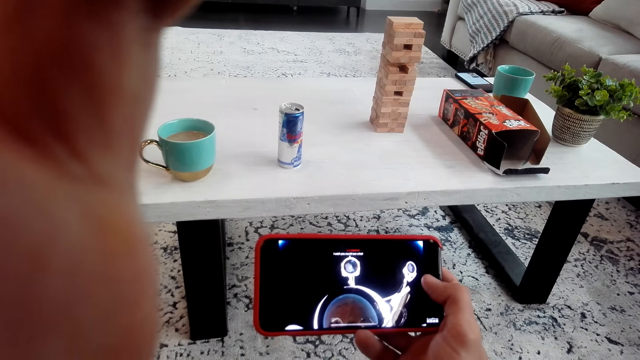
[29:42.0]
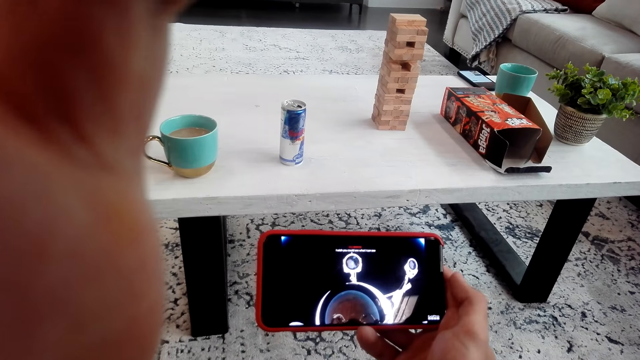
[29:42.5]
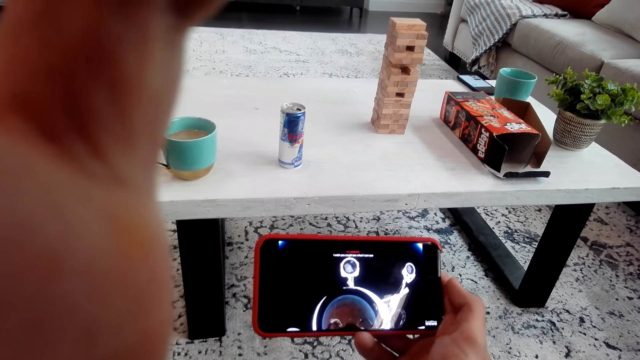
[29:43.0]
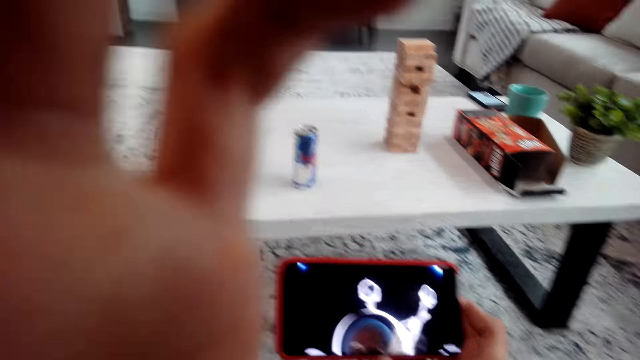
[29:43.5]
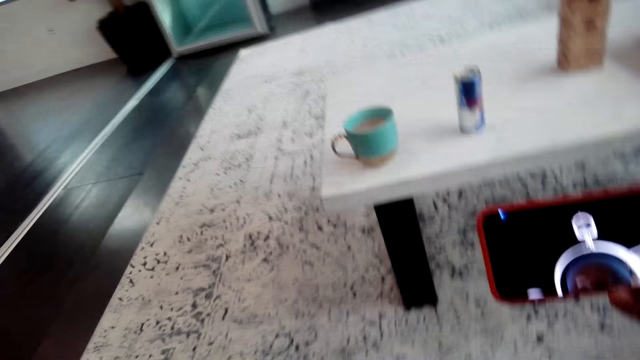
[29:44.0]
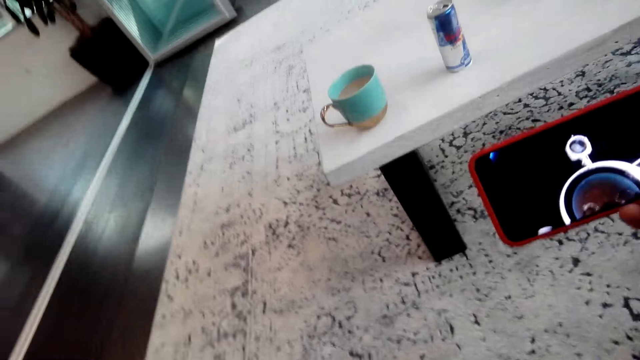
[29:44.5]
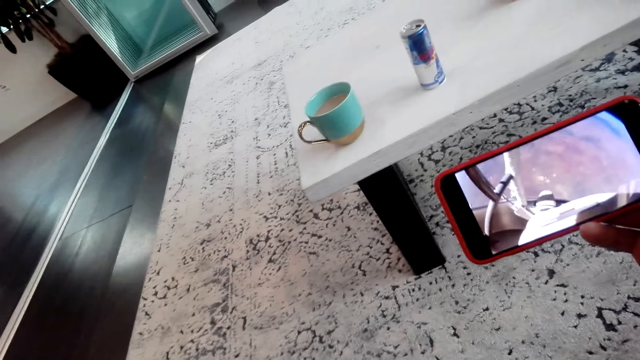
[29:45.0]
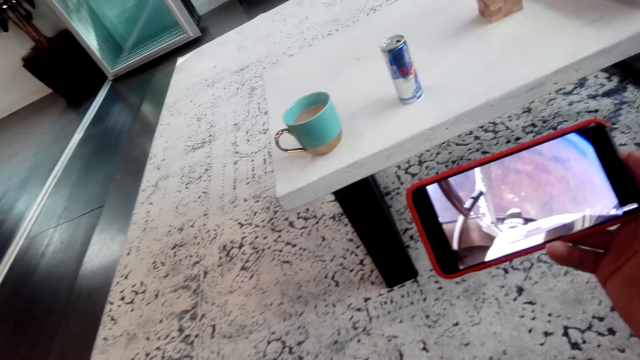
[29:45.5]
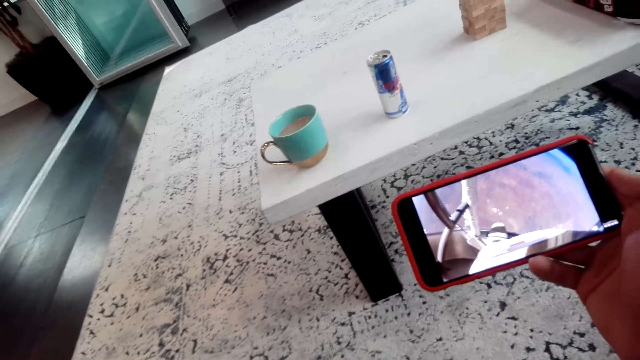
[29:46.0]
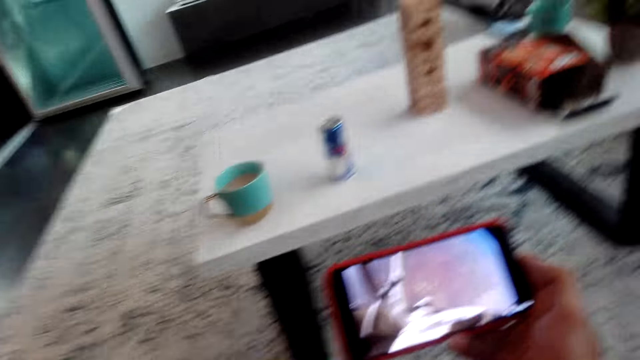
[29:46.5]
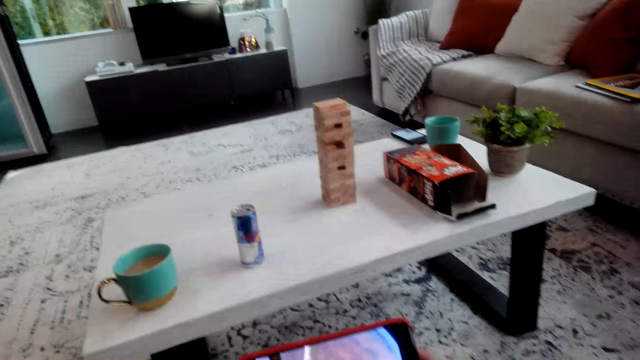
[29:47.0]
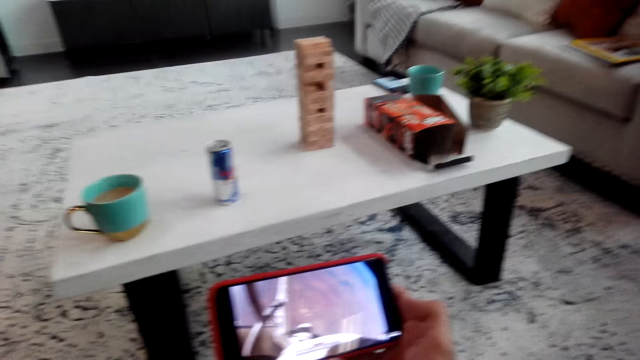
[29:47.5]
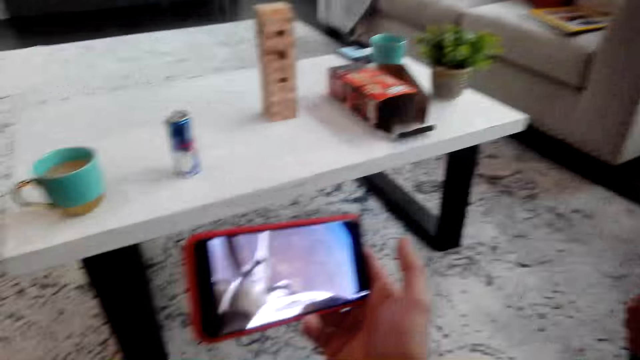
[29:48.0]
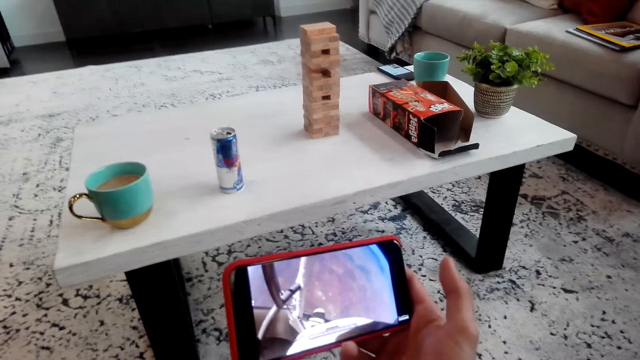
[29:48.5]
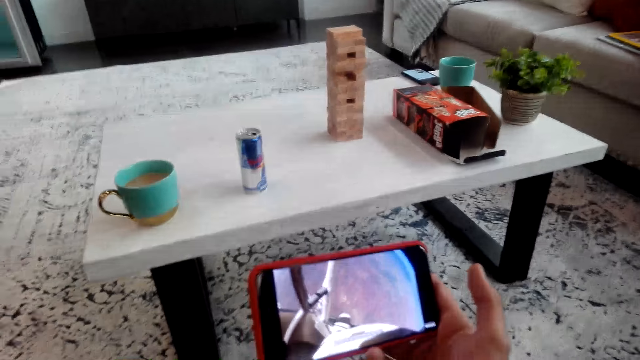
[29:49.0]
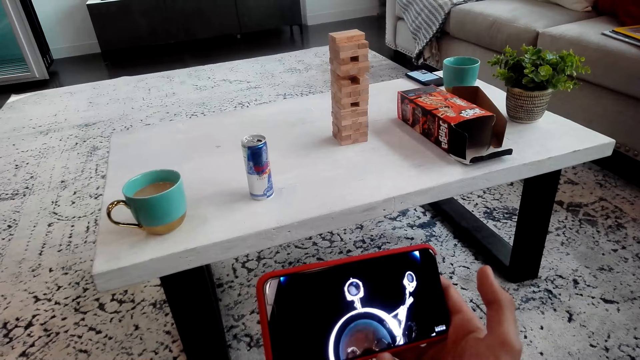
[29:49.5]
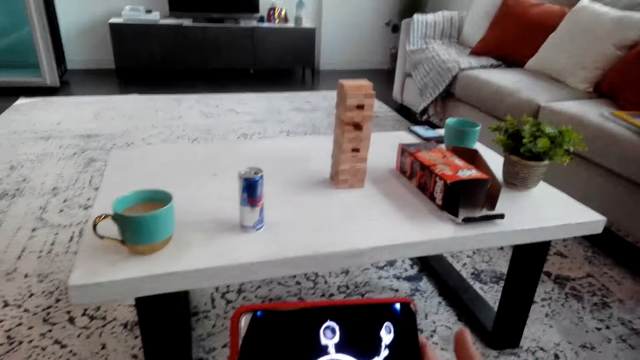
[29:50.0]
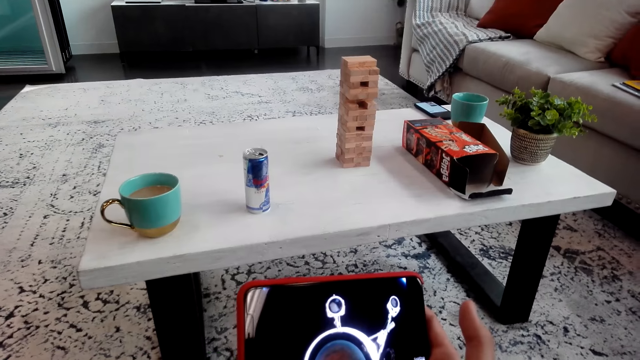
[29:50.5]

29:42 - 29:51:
The camera wearer puts down his hand. He watches from the cellphone.

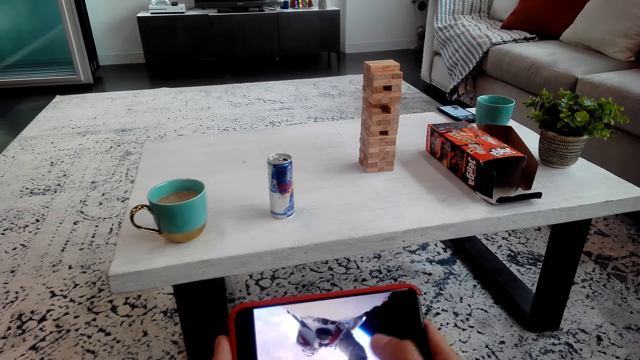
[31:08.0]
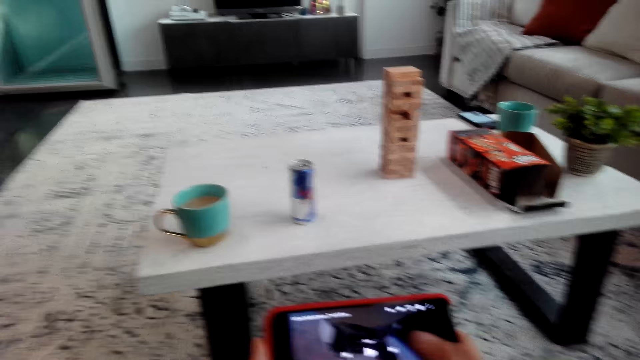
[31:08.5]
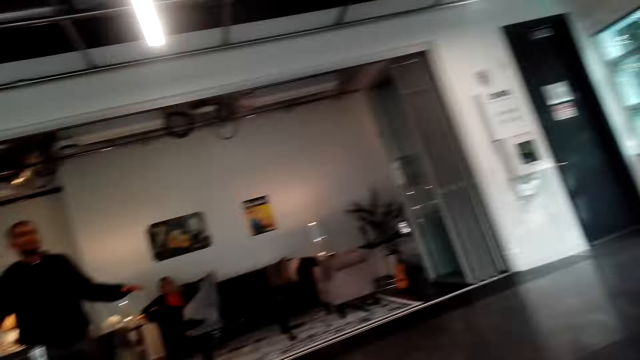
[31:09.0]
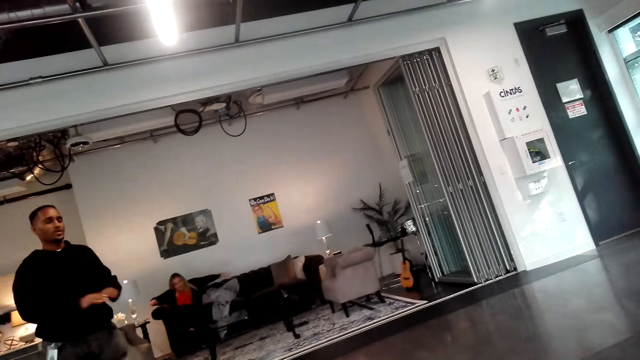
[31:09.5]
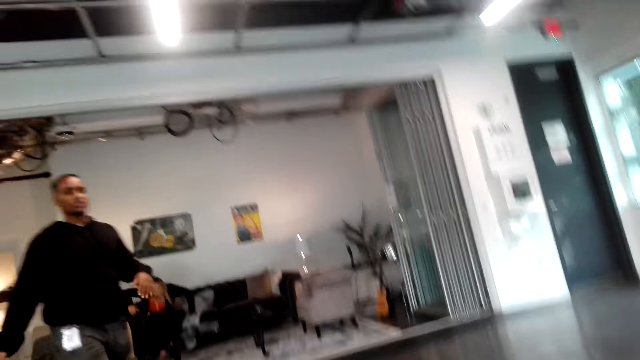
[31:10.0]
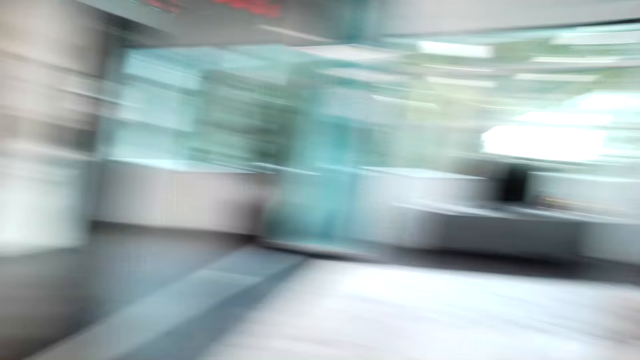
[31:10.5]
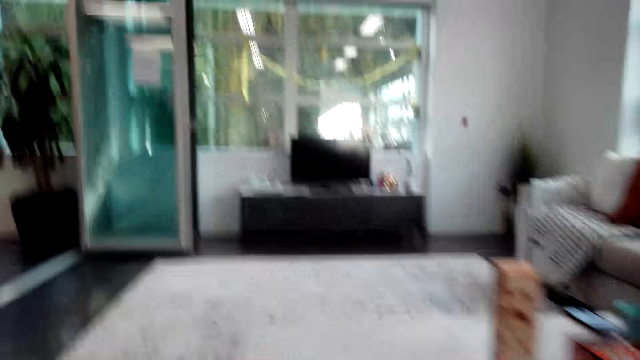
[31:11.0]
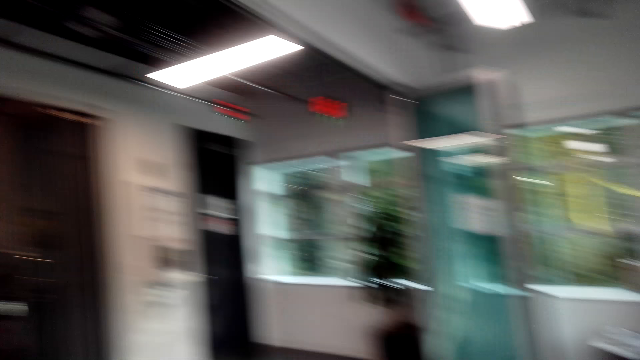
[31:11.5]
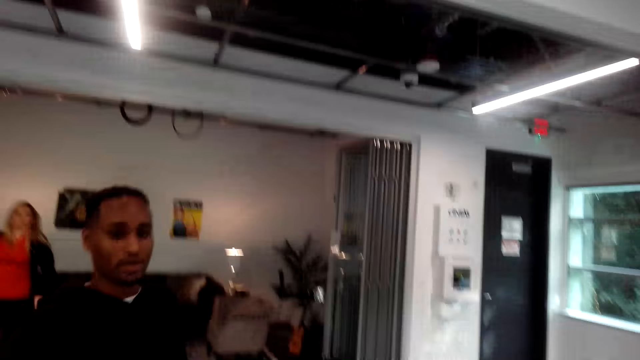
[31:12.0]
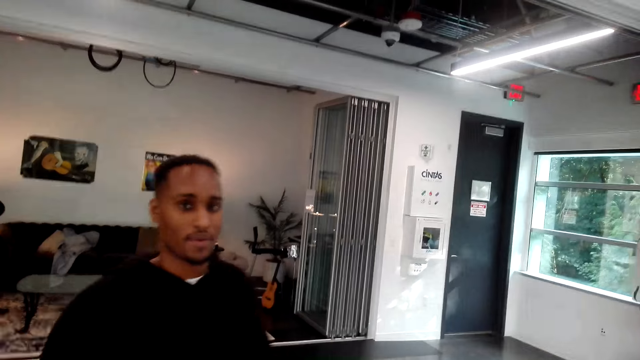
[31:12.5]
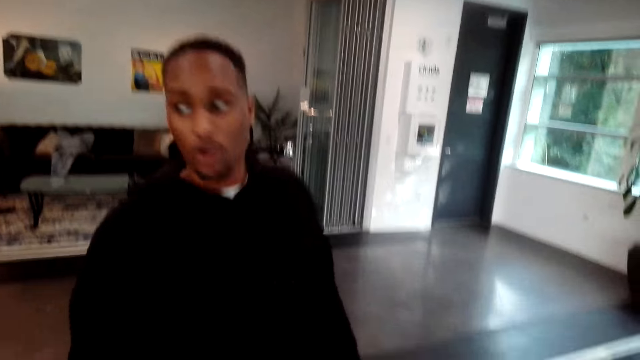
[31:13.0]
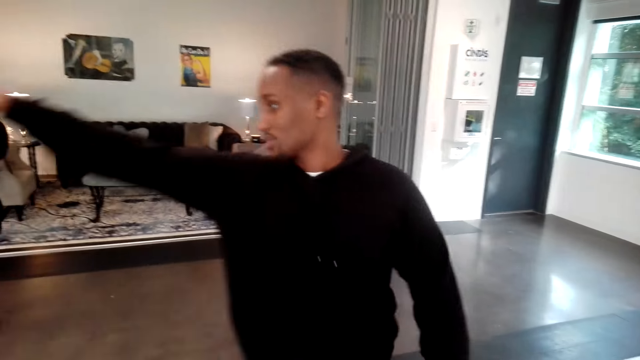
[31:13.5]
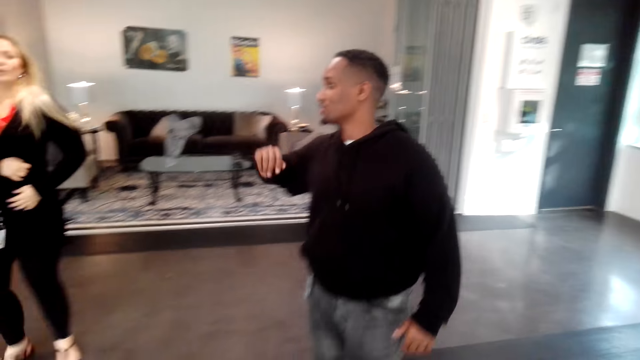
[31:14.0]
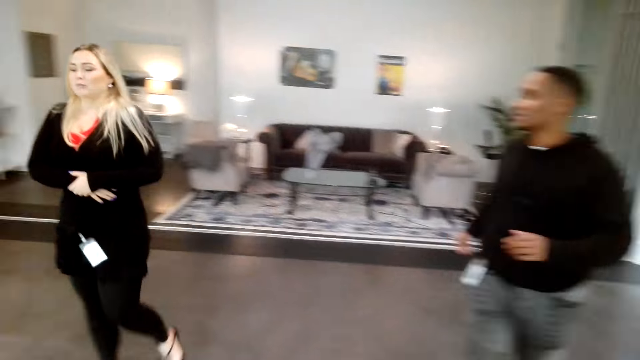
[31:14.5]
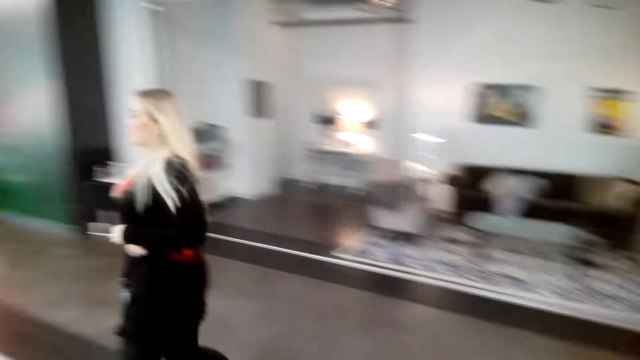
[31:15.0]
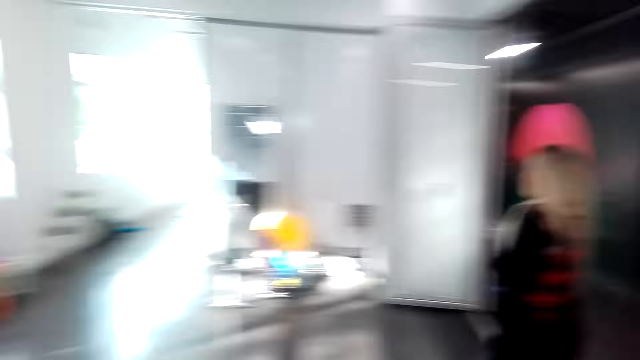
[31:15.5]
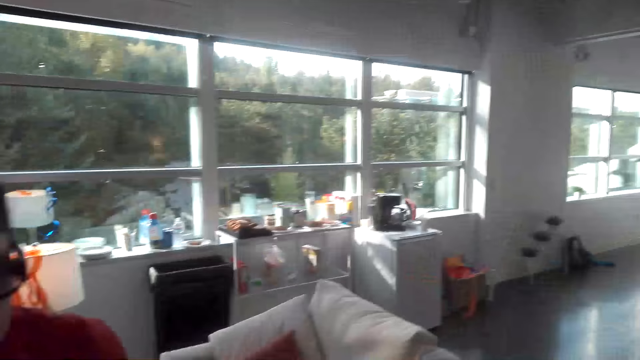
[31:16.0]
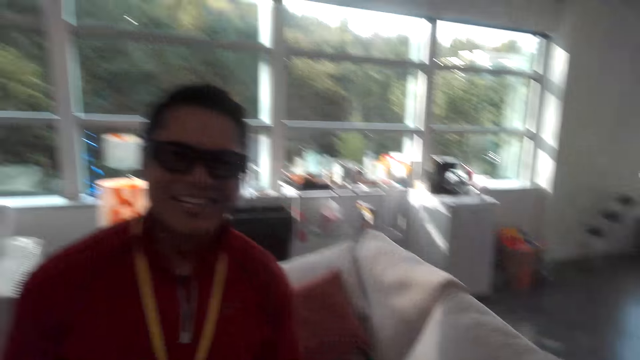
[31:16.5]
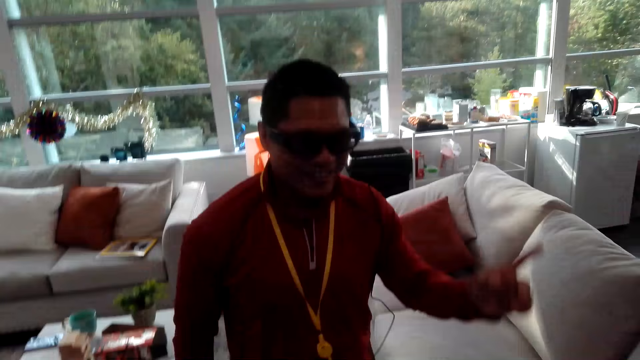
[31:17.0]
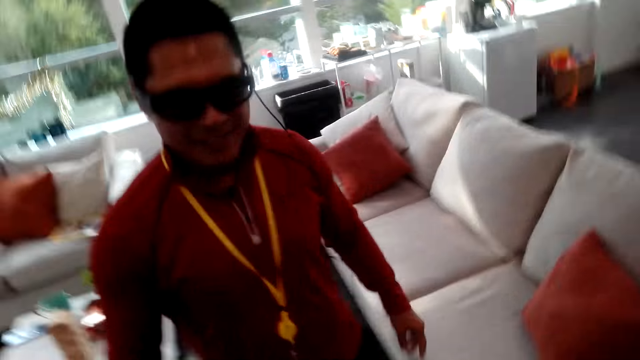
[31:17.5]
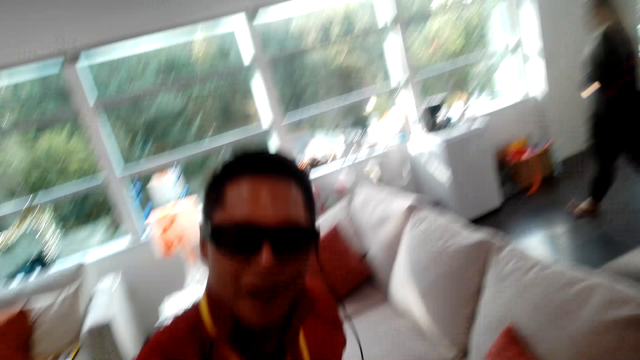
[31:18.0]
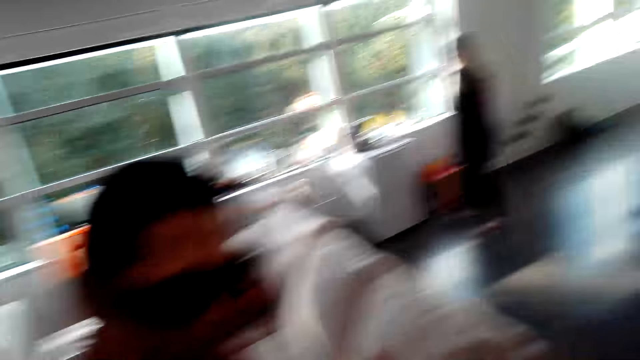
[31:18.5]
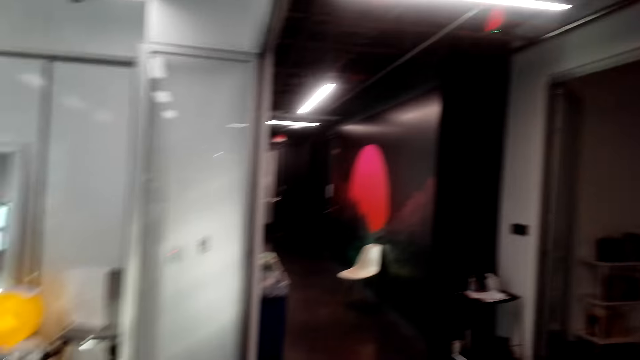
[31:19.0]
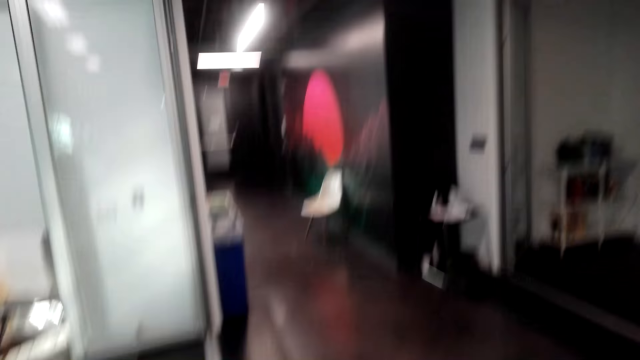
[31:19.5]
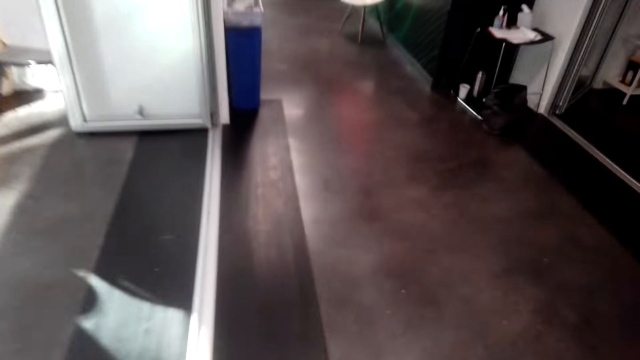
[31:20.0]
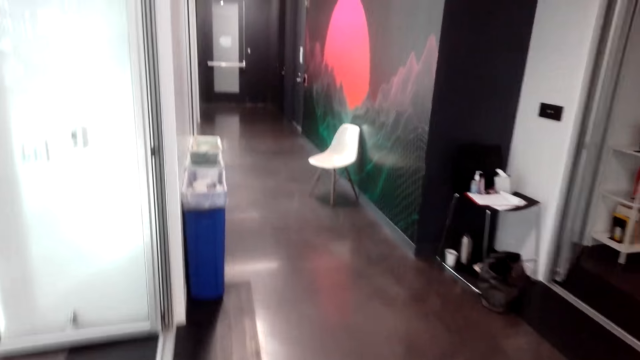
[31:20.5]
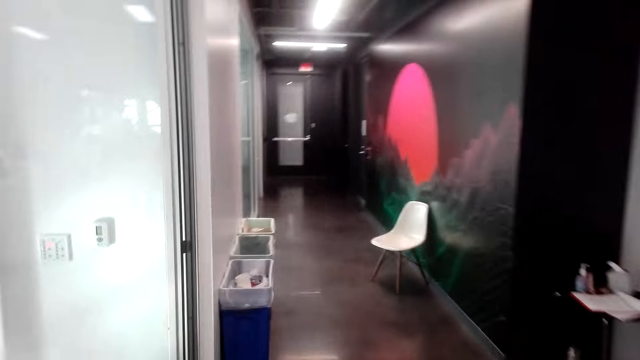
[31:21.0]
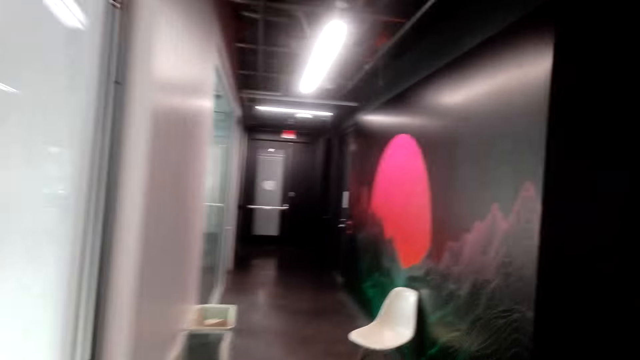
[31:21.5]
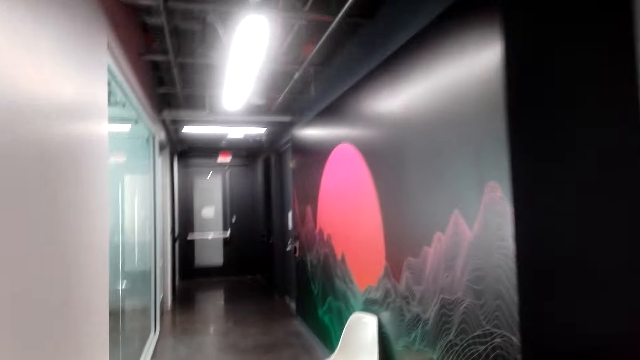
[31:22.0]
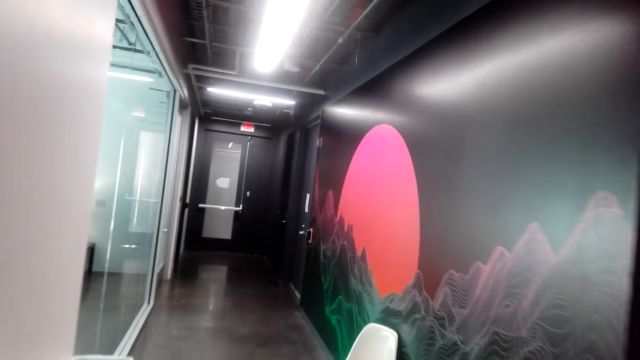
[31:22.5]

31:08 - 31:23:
A man talks to the camera wearer. Another man walks in. The camera wearer talks to the first man. The first man gestures with his hand. A woman walks around. A third man laughs with the man who walked in. A fourth man gestures with his hand. The camera wearer walks beside the fourth man. The third man walks around. The camera wearer walks through the hallway.
